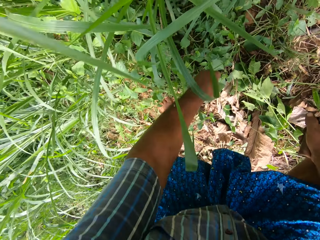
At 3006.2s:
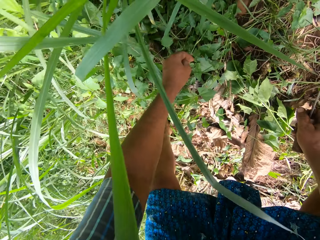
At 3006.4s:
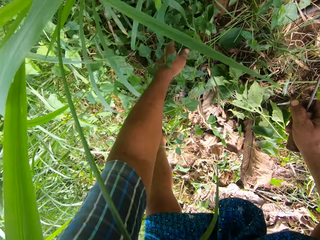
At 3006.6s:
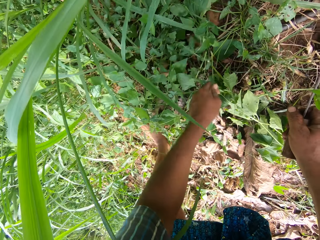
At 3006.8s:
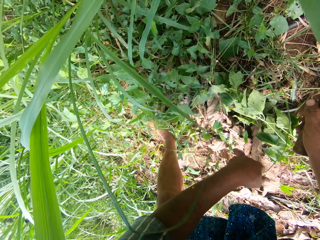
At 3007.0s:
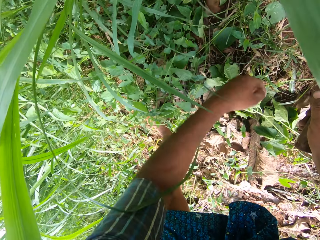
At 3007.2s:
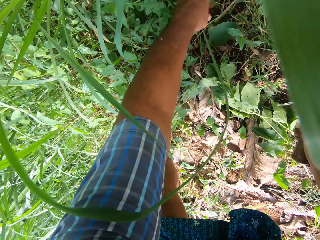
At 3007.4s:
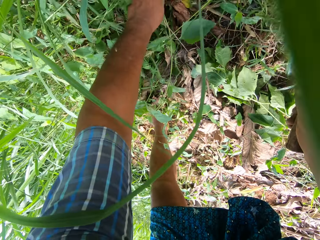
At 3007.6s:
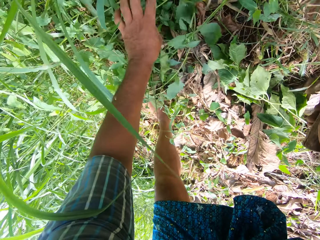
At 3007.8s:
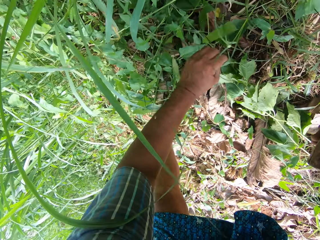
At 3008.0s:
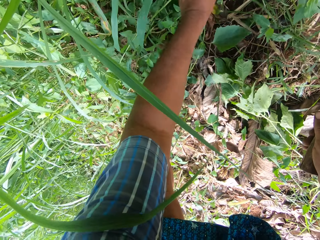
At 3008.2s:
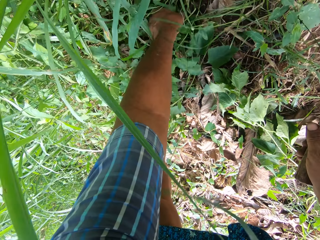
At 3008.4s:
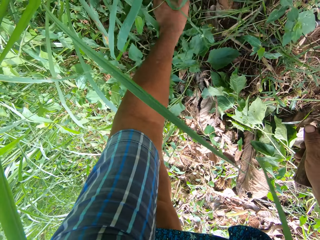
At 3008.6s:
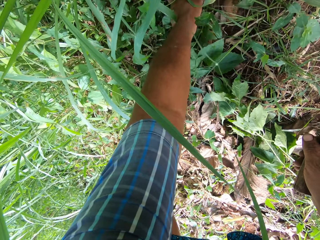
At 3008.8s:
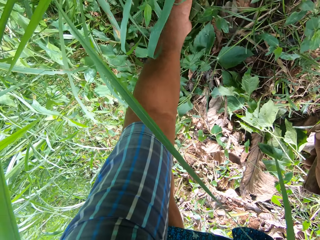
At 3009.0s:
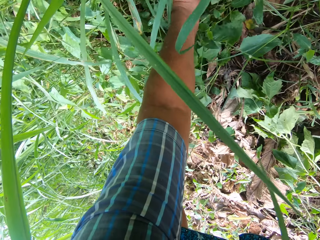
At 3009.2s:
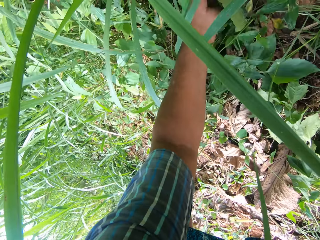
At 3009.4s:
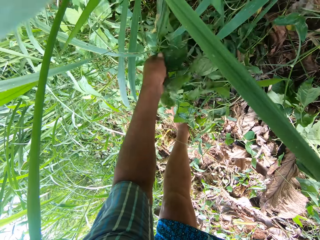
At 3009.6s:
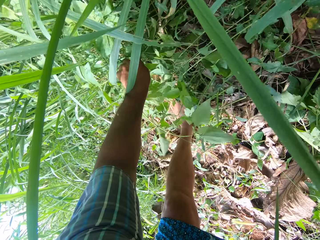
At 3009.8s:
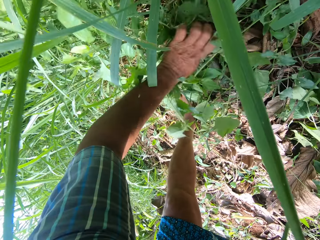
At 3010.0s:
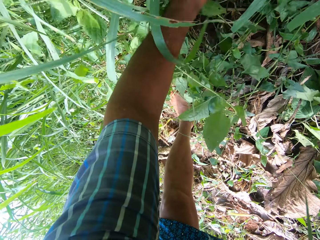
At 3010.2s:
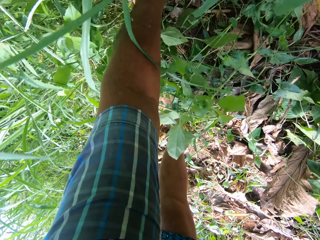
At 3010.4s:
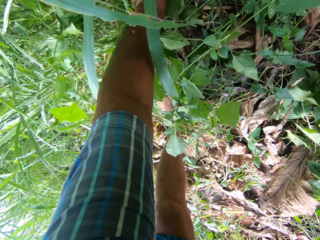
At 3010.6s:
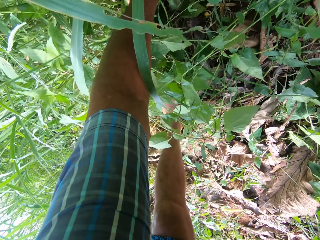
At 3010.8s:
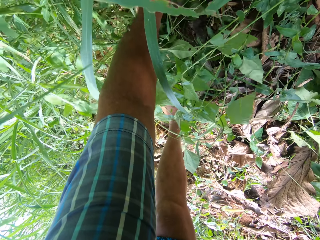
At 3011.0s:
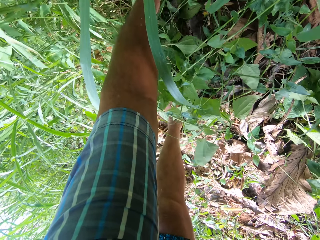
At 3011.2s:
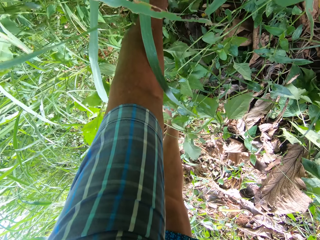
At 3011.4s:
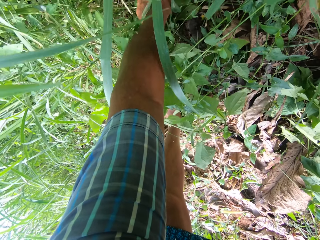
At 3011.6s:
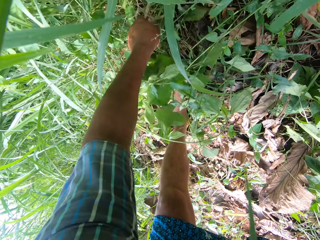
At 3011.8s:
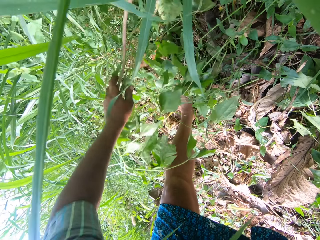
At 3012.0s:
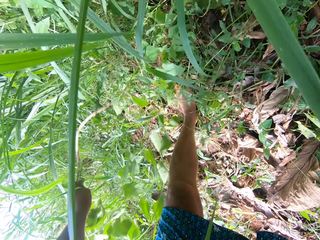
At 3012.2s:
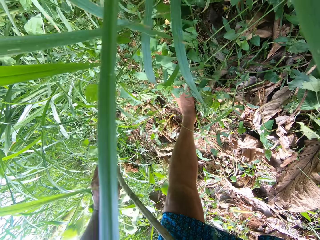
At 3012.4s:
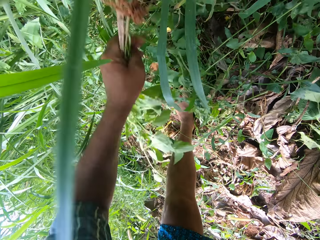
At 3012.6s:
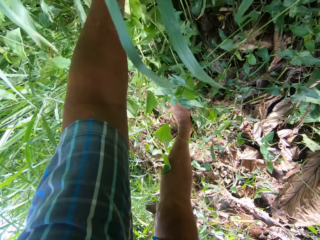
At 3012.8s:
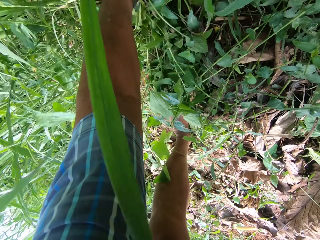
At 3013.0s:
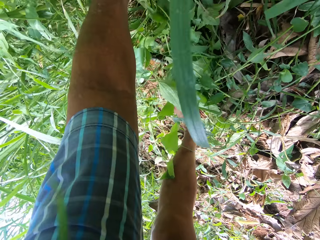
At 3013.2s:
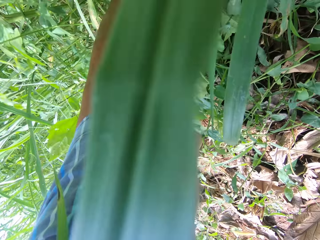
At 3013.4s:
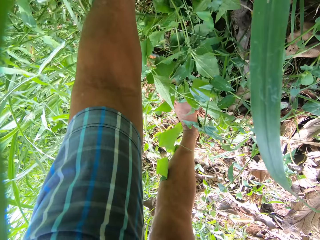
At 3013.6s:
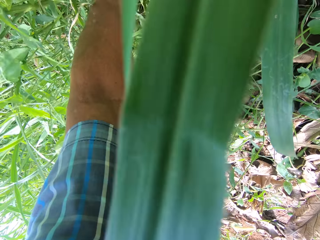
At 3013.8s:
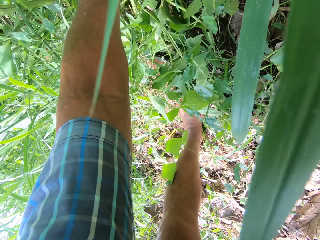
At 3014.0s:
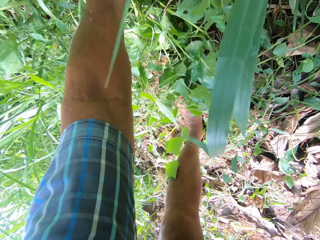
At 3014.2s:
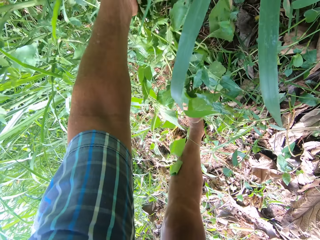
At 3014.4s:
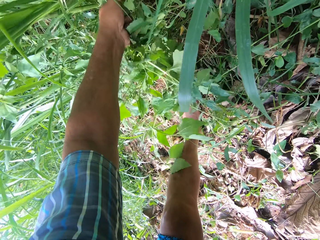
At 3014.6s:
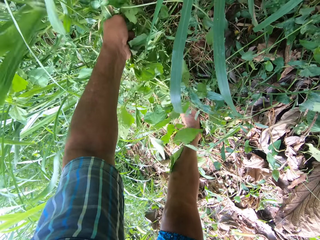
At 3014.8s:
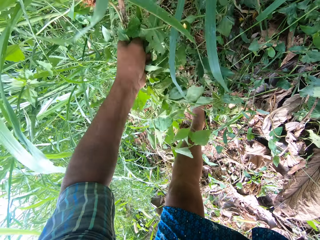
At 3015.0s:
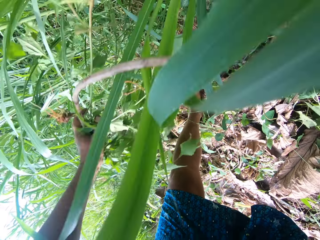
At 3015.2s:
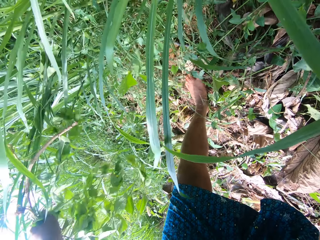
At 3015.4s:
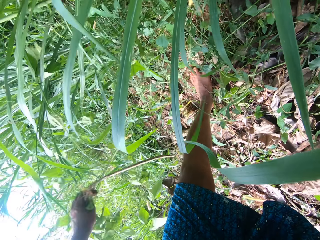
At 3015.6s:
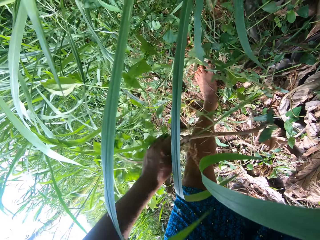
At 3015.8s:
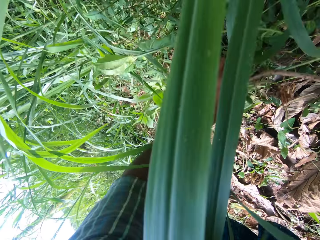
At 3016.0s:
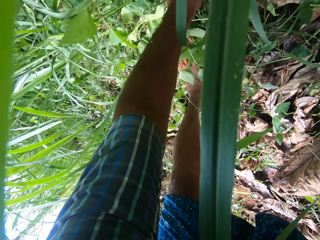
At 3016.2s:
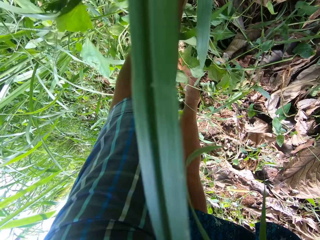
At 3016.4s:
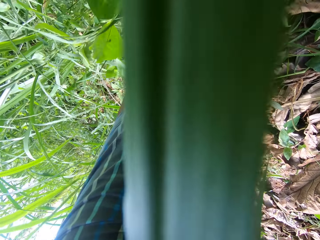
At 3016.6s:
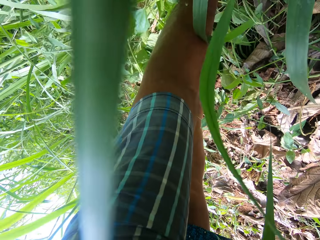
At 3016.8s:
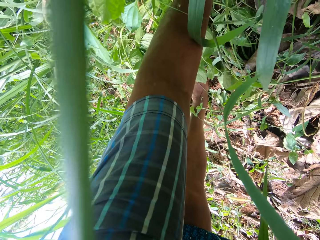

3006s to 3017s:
The camera wearer plucks plants from the farm. They pull plants from the ground. They throw the plant away.

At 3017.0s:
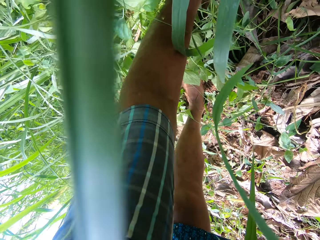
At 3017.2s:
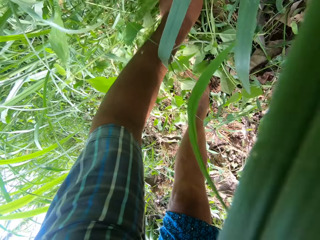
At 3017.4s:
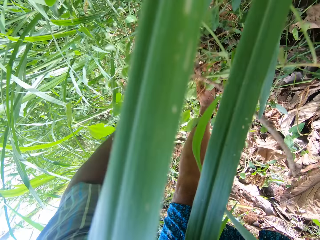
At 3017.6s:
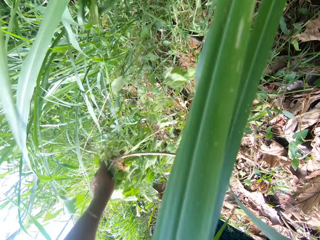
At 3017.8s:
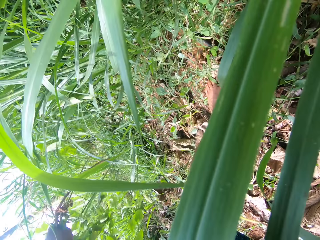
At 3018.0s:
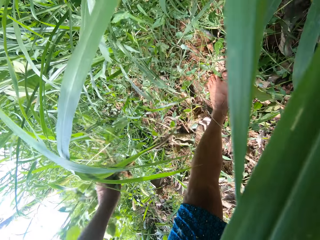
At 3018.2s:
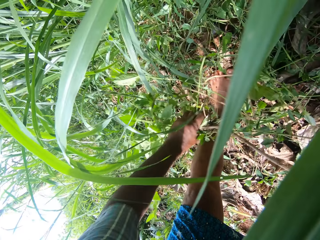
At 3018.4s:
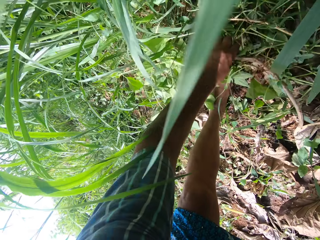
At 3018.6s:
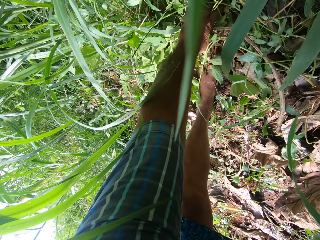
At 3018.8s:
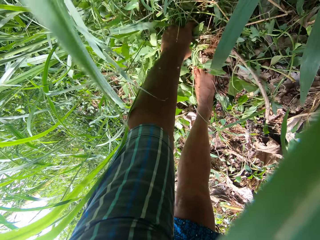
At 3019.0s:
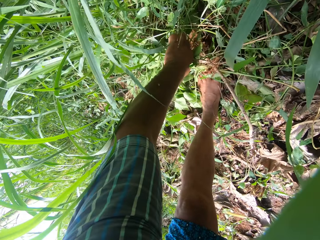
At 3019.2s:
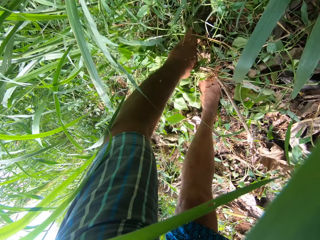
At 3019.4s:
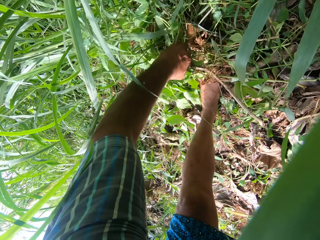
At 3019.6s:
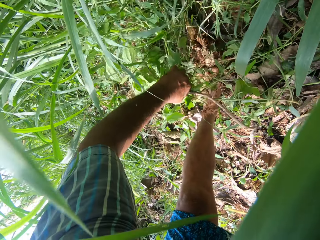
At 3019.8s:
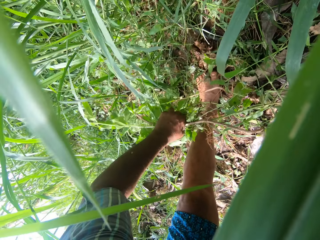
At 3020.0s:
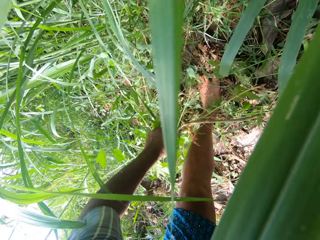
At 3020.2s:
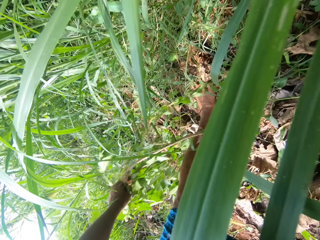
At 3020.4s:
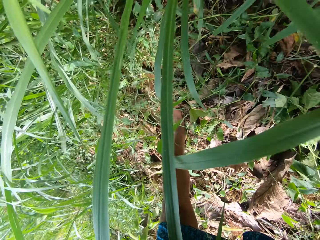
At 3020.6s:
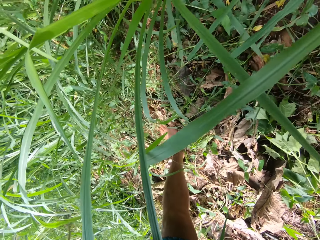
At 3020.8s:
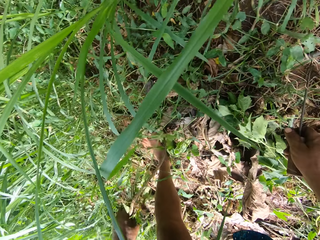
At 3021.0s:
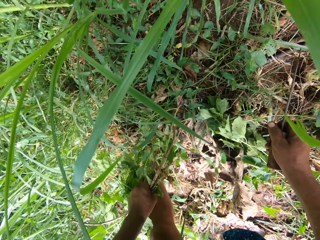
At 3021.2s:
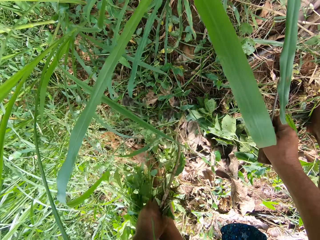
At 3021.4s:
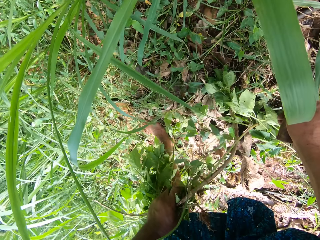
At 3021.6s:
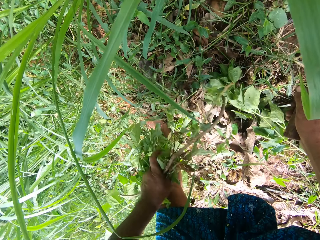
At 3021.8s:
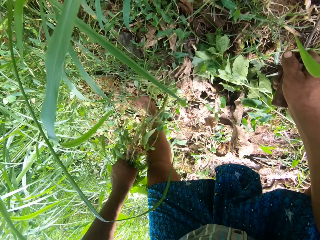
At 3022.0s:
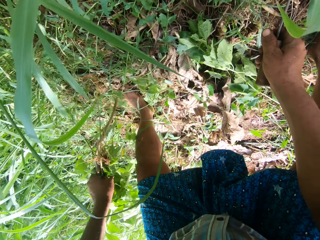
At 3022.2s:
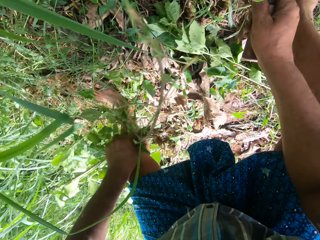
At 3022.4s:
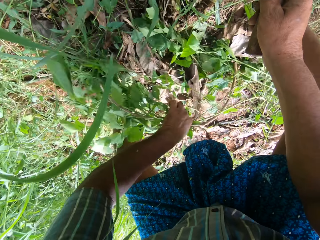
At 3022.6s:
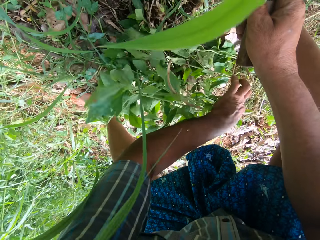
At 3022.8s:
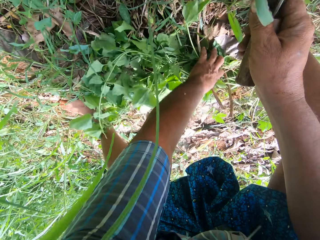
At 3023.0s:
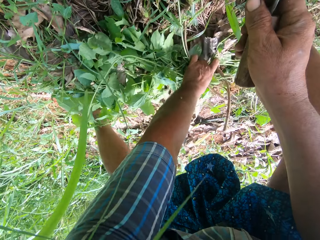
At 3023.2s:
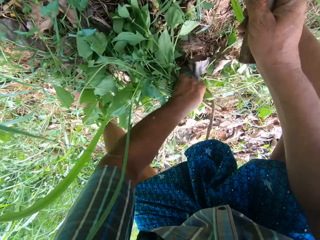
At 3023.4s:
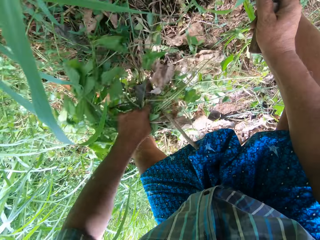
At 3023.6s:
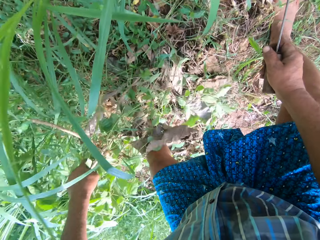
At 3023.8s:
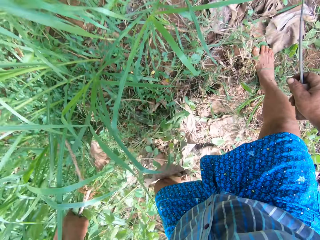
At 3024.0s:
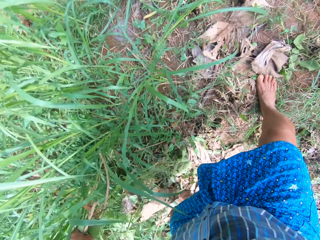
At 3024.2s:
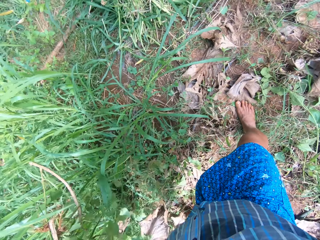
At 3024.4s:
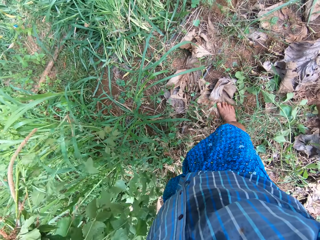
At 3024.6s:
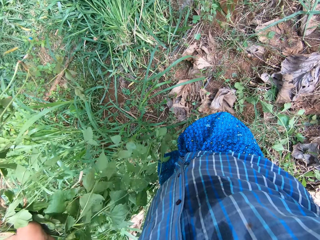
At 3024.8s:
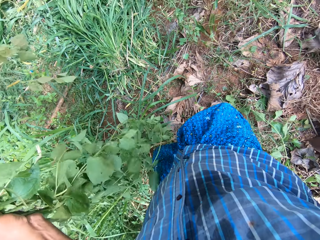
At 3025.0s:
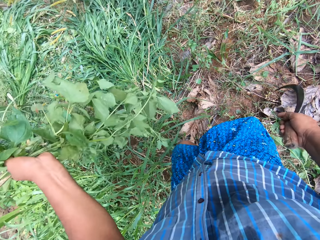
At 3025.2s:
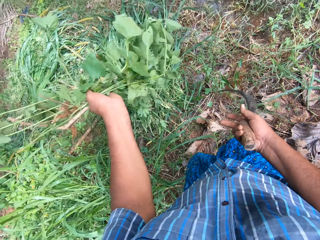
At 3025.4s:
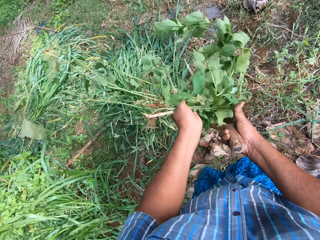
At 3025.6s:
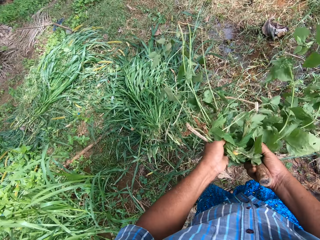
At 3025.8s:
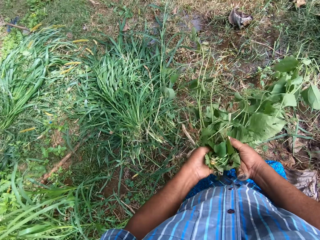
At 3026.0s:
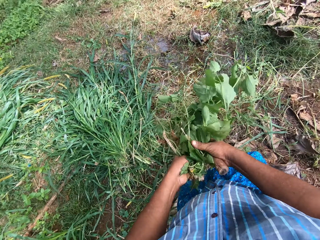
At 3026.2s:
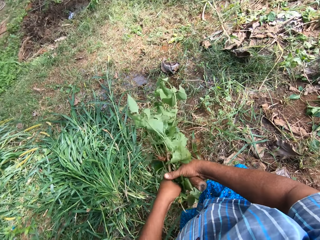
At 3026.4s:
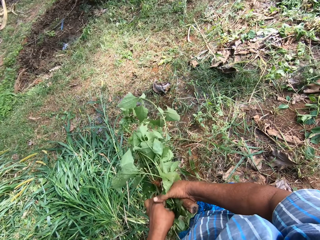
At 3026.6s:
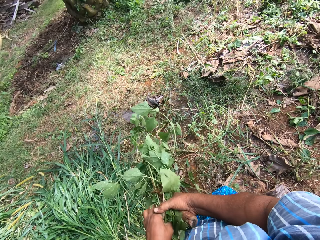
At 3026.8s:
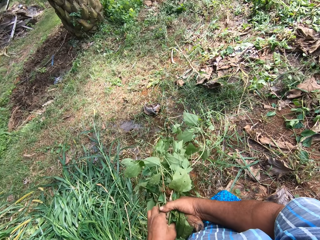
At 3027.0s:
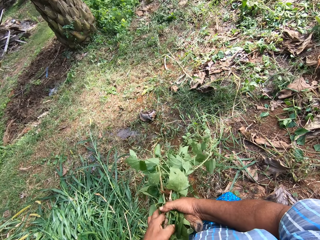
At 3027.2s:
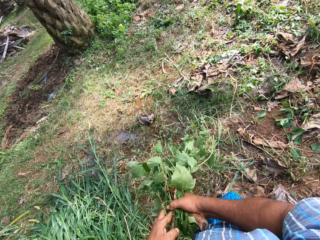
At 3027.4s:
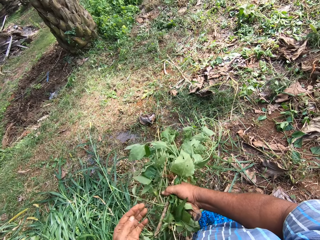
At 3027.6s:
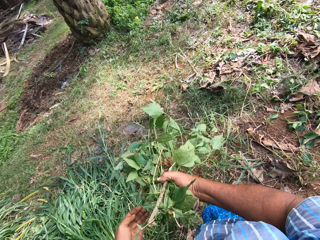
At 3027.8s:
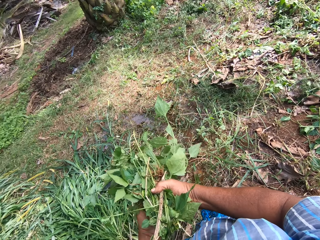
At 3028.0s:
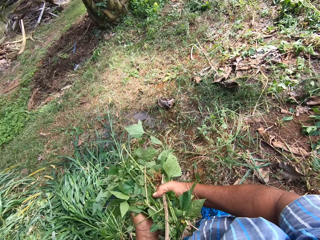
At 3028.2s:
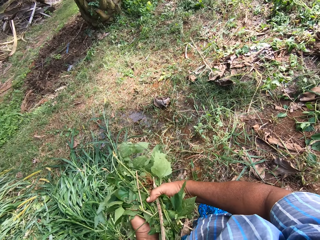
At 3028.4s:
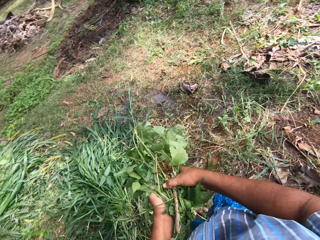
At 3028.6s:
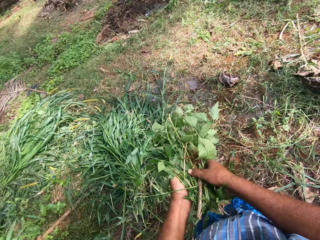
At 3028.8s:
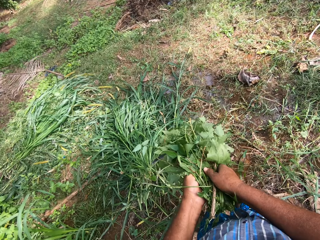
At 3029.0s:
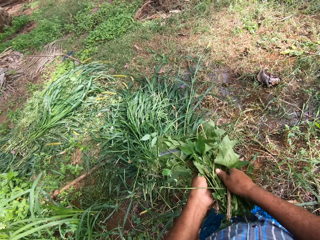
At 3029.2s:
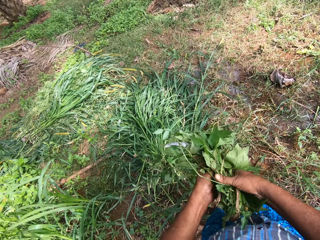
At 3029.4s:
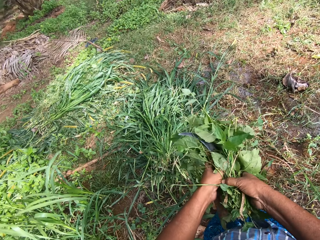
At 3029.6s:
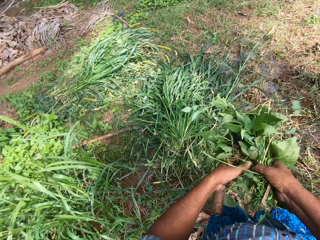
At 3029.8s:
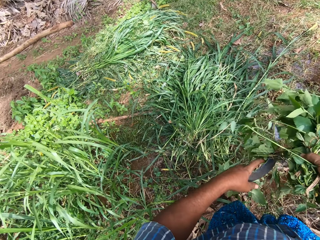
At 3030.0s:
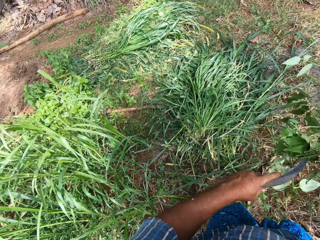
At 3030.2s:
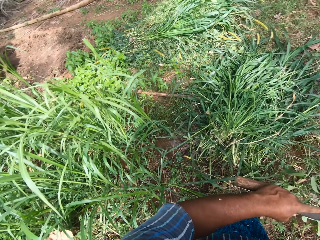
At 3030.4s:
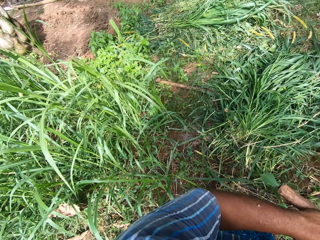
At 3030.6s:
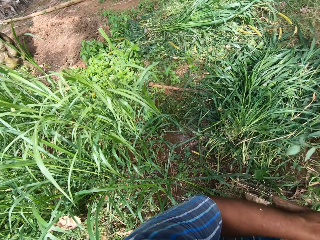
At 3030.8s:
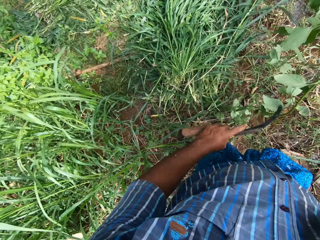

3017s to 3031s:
The camera wearer pulls plants from the ground. He throws the plants away. He pulls plants from the ground. He does it again. He holds the plucked plants and folds the plants in his hand.
